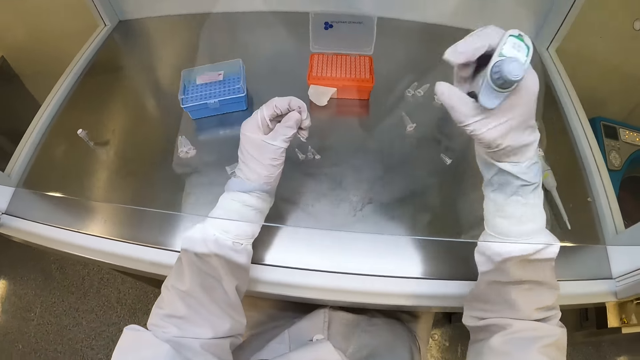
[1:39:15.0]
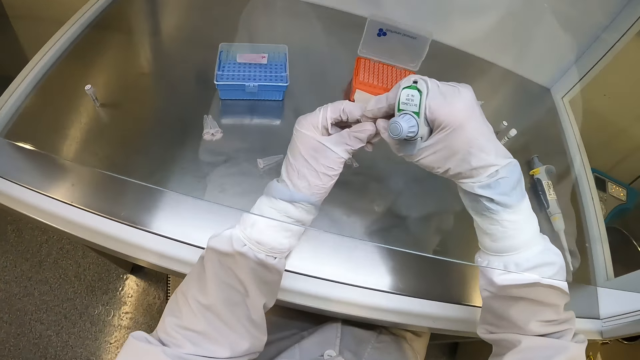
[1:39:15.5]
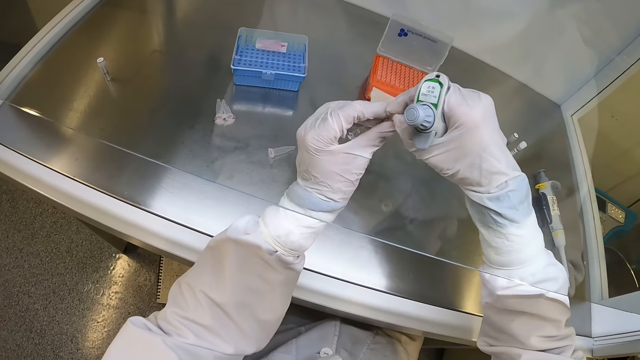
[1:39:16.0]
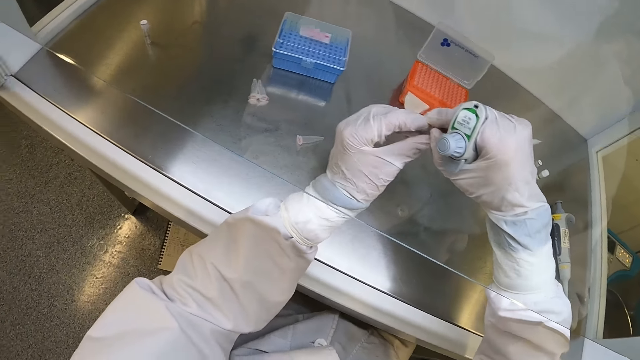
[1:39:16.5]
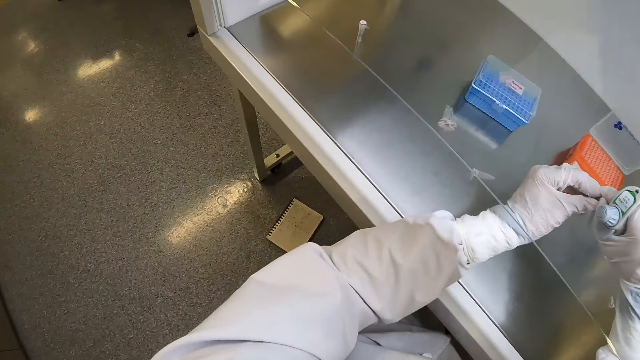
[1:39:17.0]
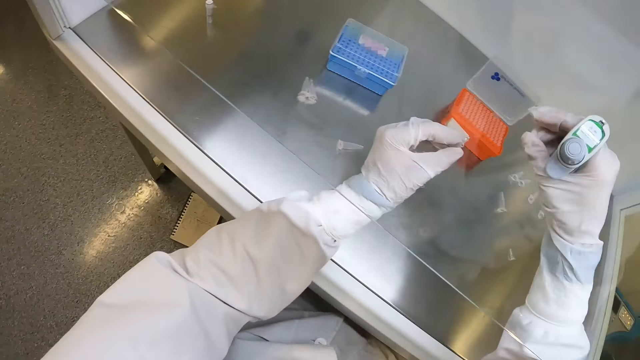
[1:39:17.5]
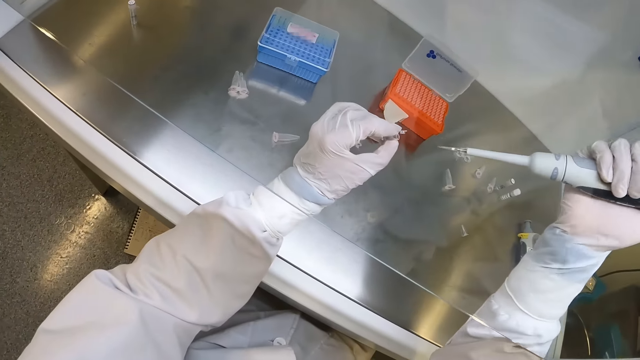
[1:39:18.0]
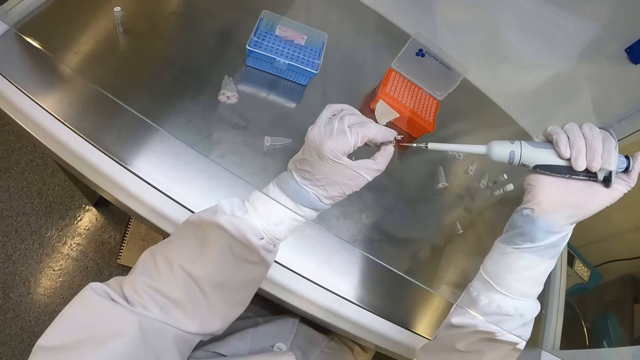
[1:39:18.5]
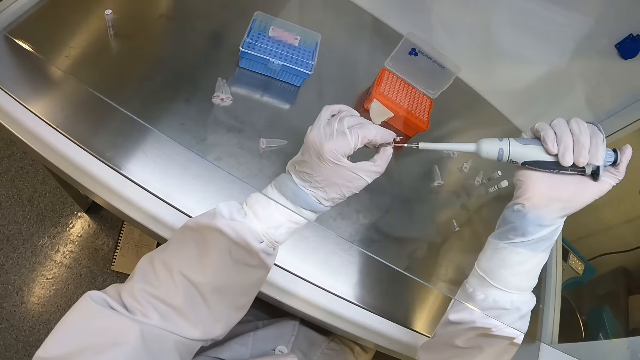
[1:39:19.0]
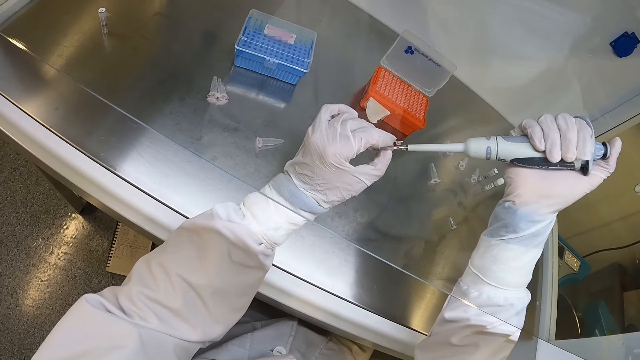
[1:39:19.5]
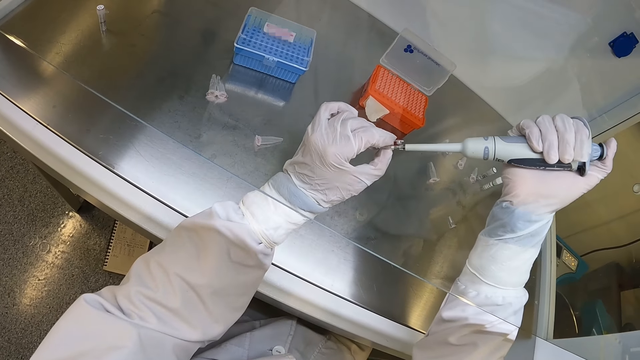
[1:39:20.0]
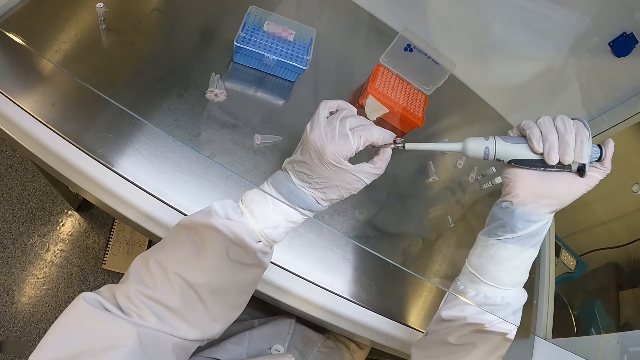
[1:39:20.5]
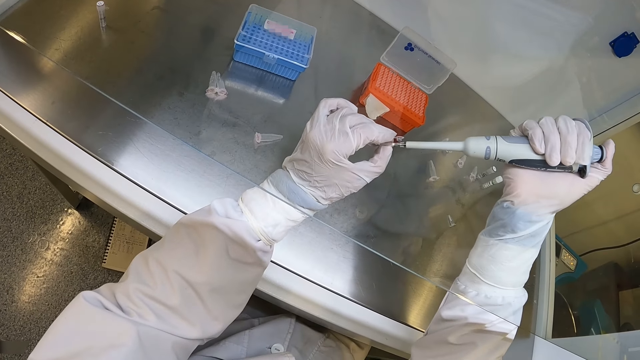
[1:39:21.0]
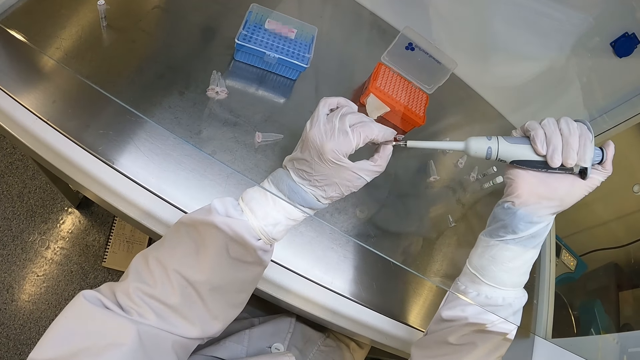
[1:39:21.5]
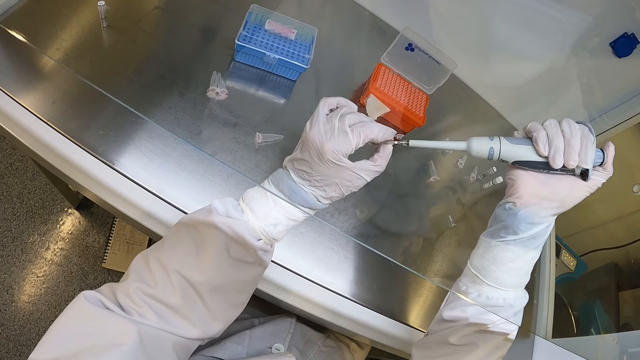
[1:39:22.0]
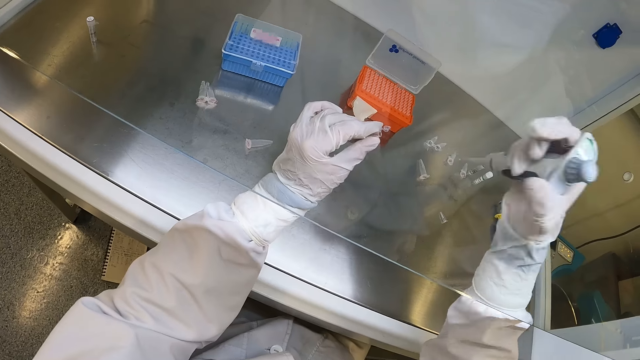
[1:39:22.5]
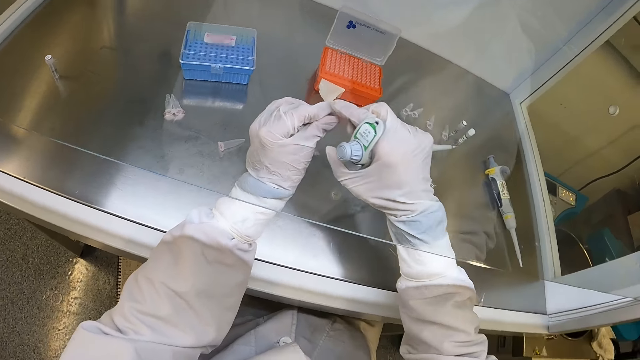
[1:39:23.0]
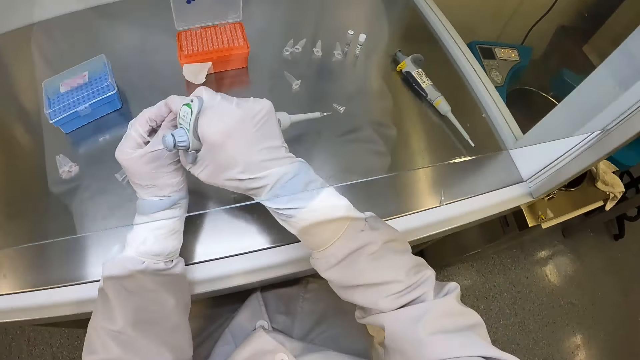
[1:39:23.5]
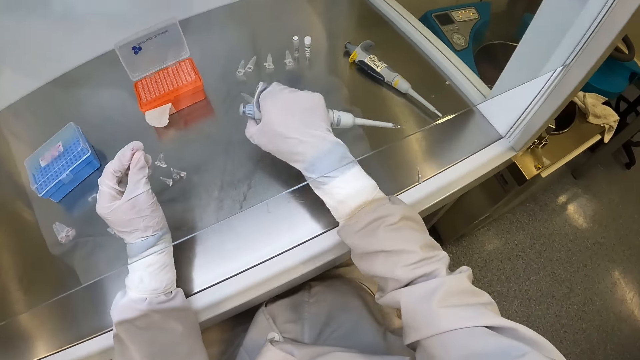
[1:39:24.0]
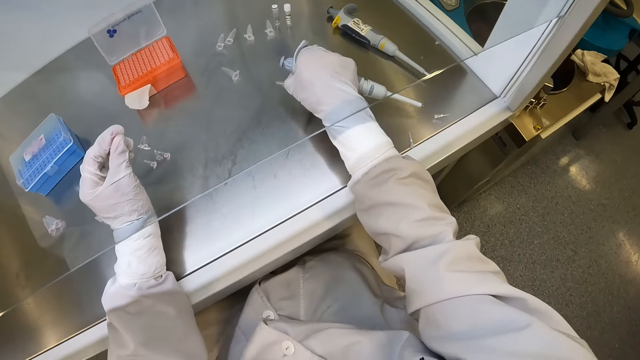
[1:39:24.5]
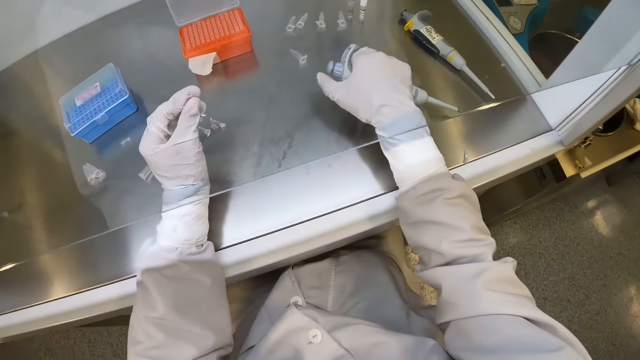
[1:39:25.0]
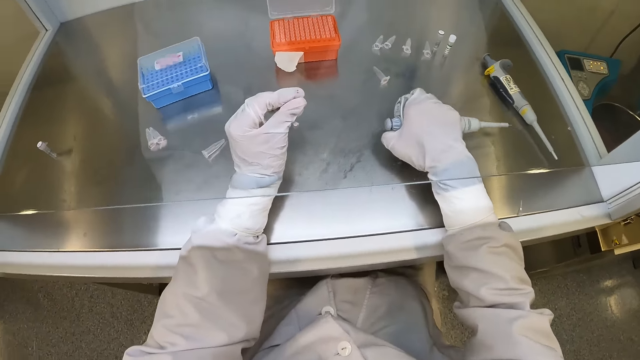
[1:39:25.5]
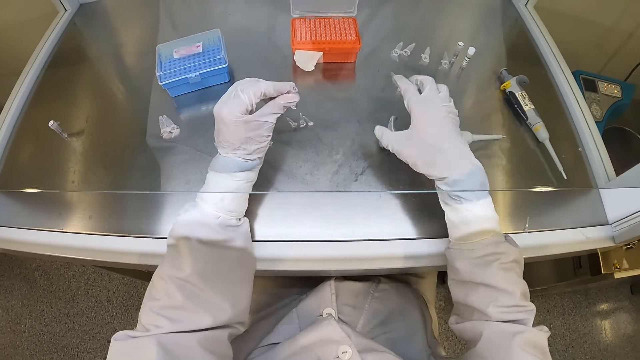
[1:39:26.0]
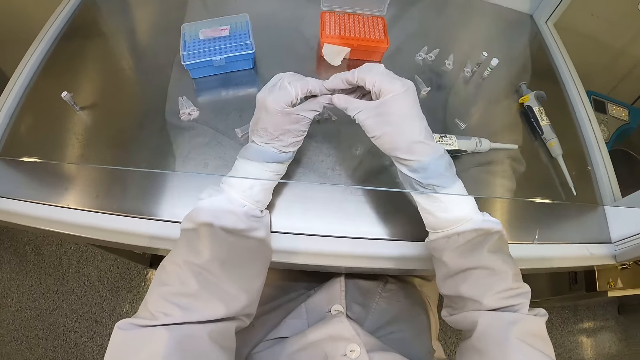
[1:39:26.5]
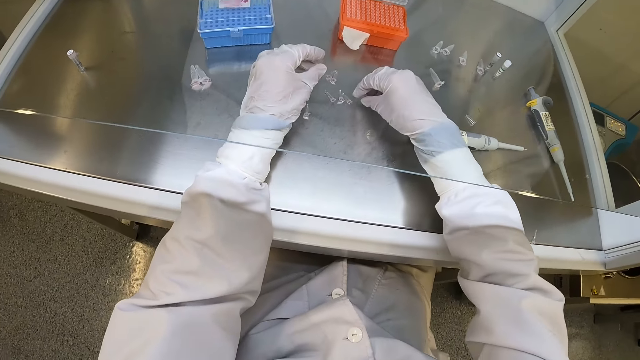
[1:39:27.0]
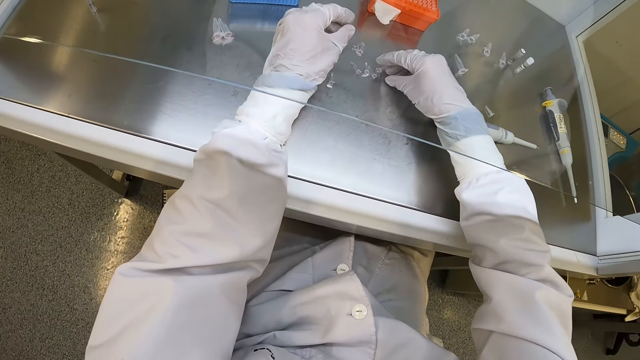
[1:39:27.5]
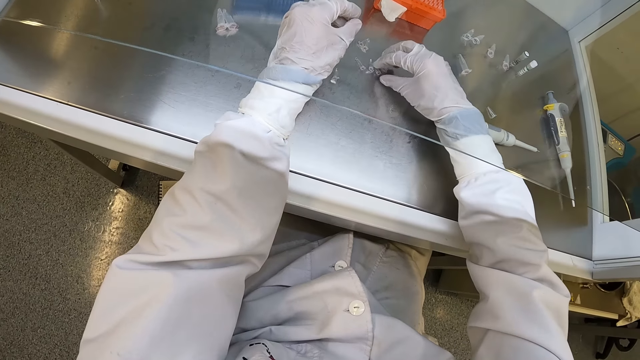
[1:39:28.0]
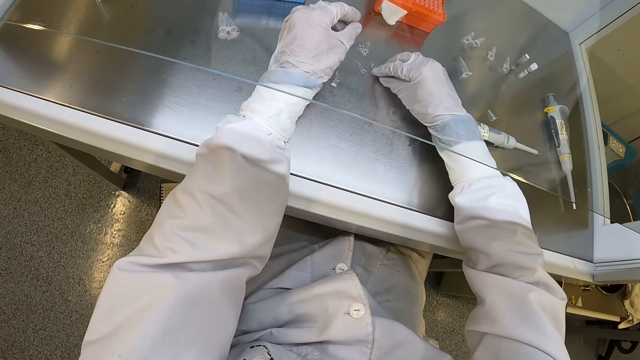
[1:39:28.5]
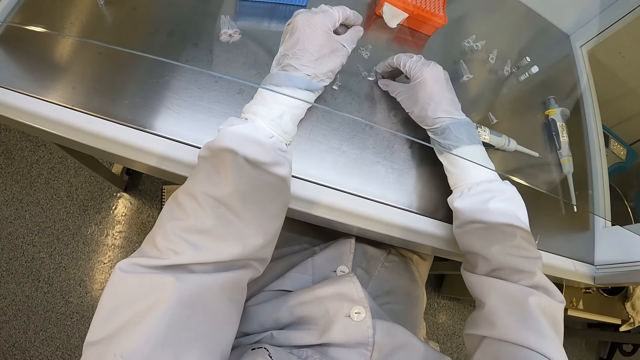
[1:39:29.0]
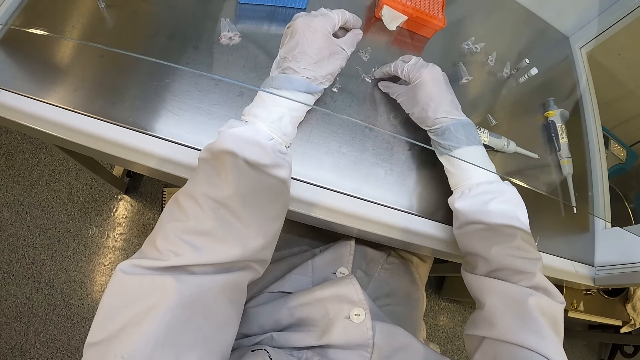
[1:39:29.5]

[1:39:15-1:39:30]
The camera wearer opens the tube with his right gloved hand. He looks around. He fills the tube with liquid from the micro pipette or syringe in his right gloved hand. He removes the syringe. He closes the tube with his right gloved hand. He drops the micro pipette on the table with his right gloved hand. He passes the tube from his left to right gloved hand. He drops the tube on the table with his right gloved hand. He adjusts some tubes on the table with his right gloved hand.

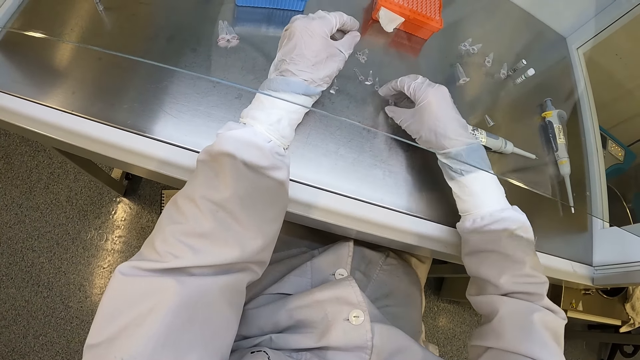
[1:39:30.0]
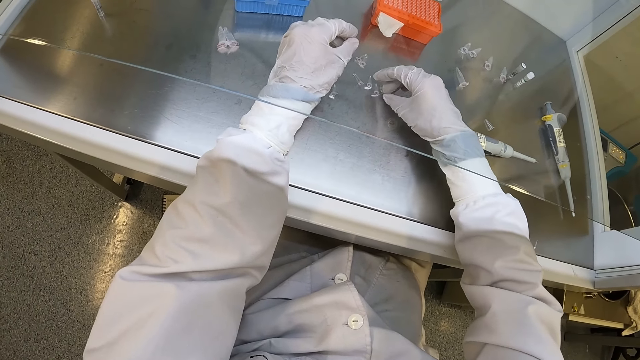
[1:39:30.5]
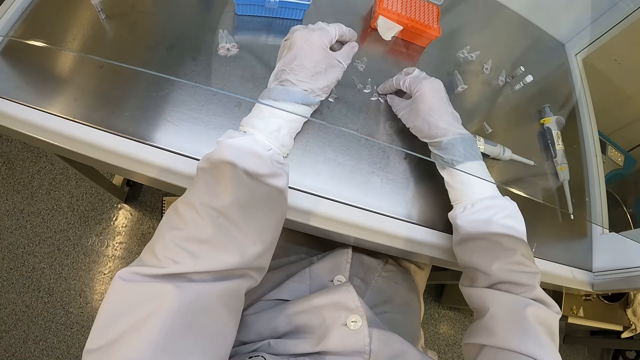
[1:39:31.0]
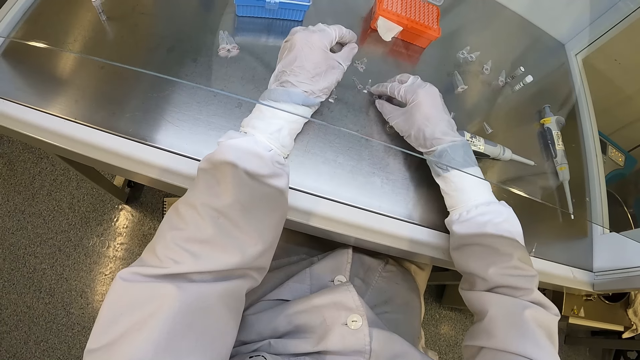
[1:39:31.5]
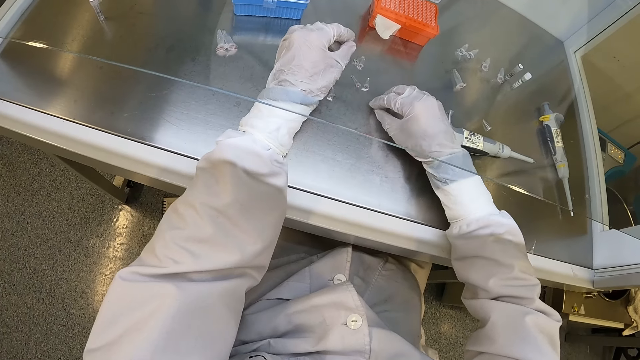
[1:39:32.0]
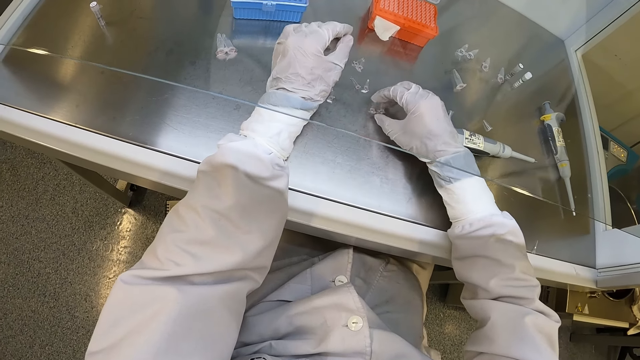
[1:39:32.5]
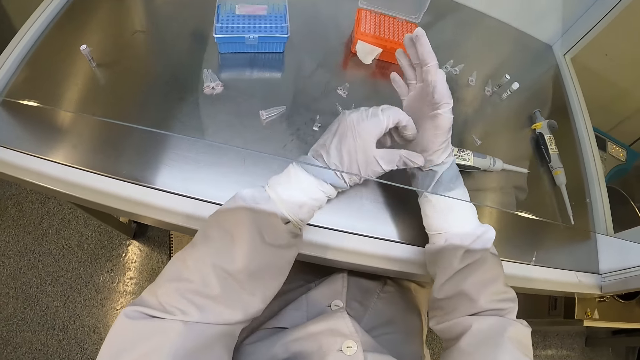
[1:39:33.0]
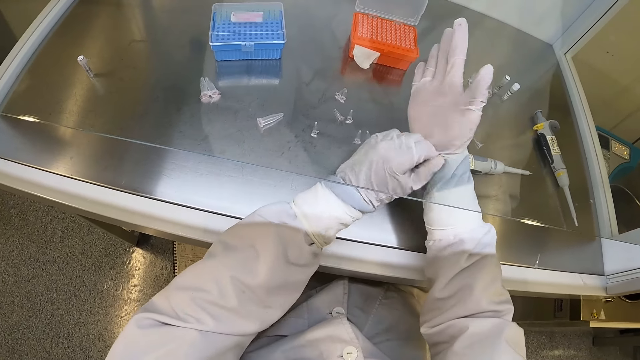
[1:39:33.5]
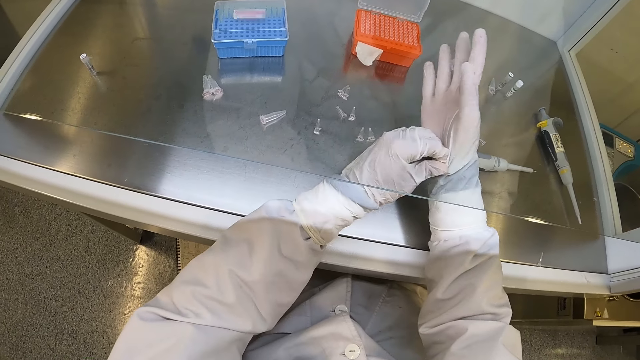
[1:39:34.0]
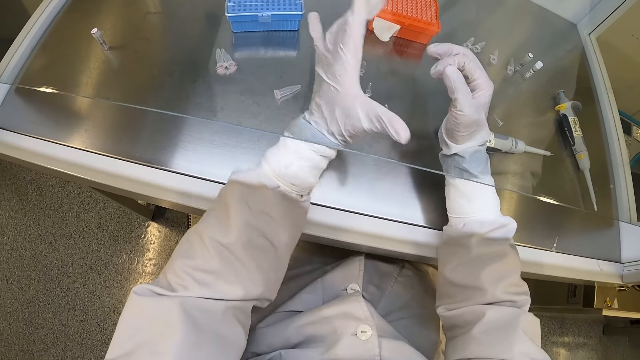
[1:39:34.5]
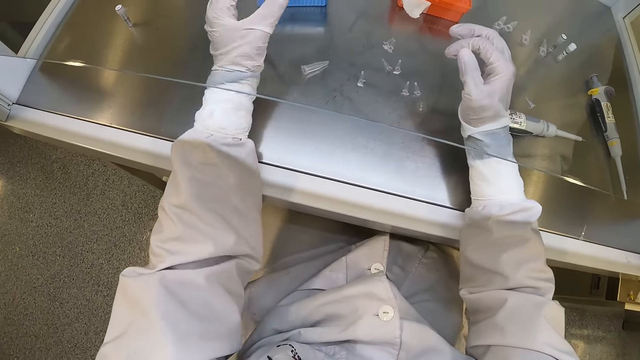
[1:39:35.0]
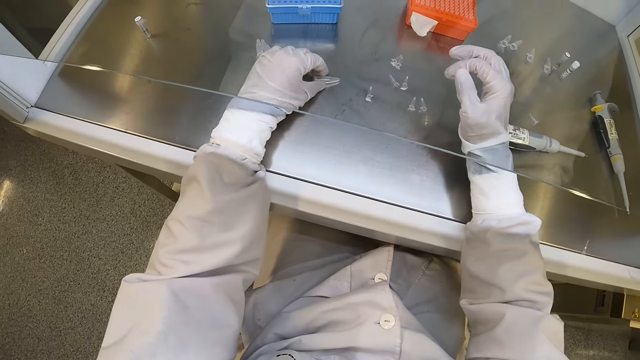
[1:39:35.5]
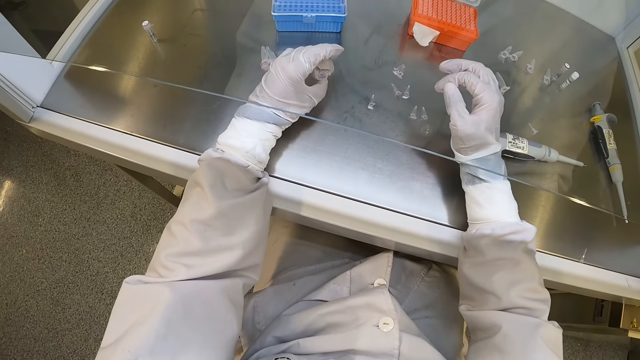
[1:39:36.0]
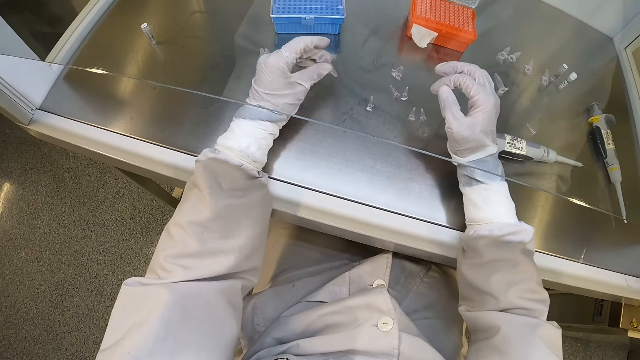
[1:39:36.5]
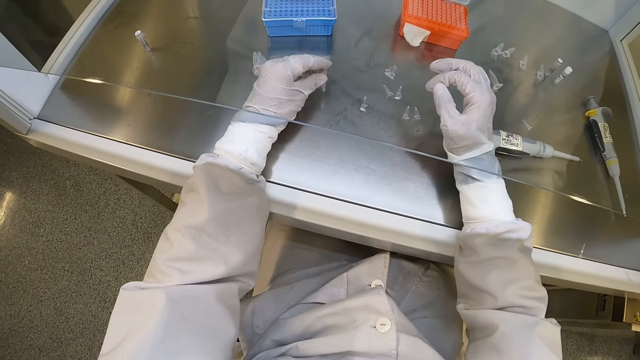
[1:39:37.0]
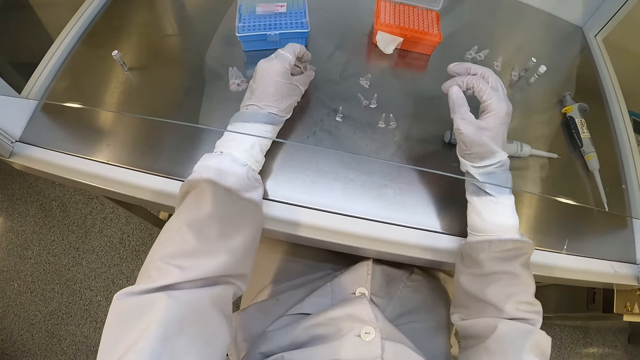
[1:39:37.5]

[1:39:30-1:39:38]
The camera wearer moves test tubes on the table. He adjusts the gloves. He moves his left hand. He picks up a tube from the table with his left gloved hand.
